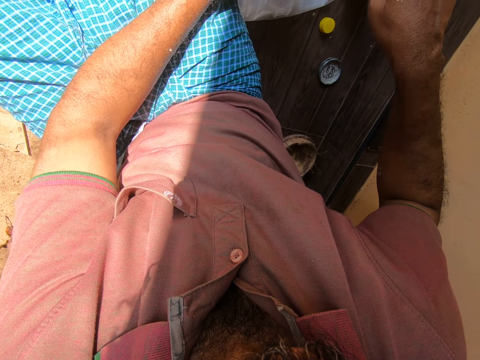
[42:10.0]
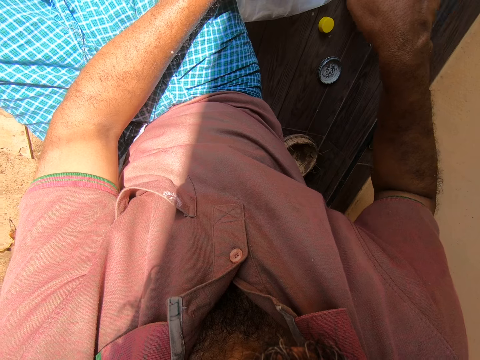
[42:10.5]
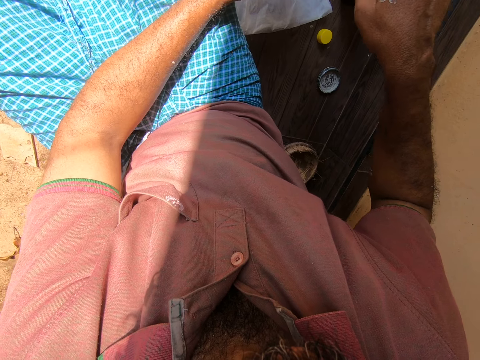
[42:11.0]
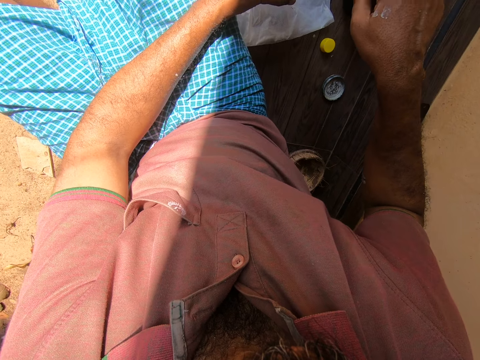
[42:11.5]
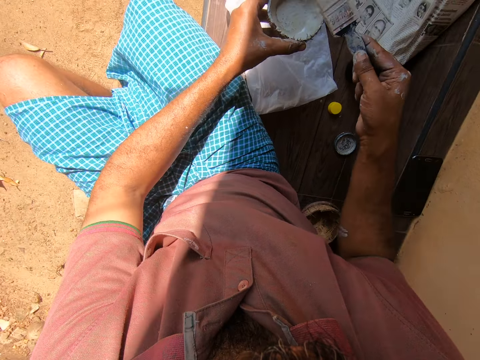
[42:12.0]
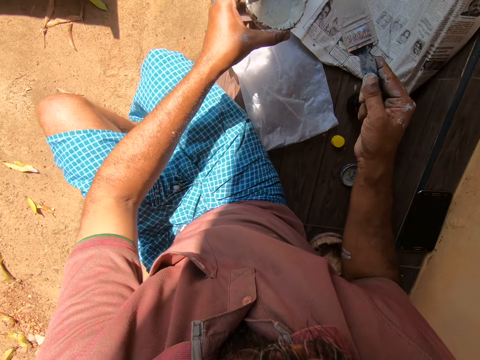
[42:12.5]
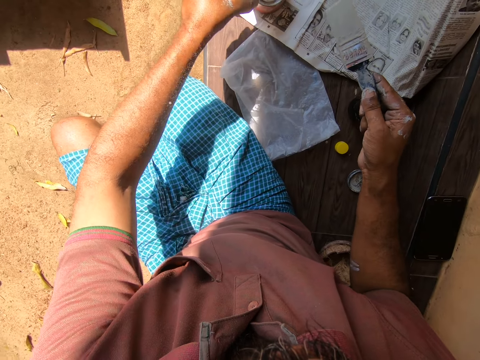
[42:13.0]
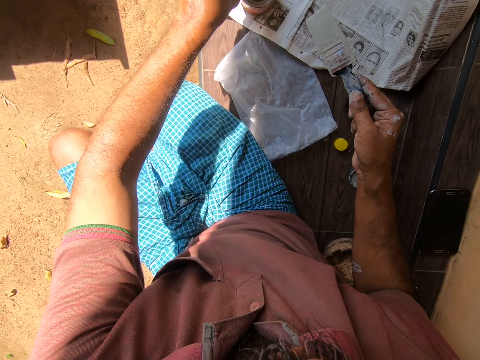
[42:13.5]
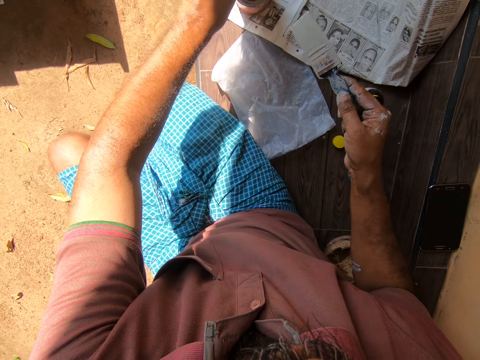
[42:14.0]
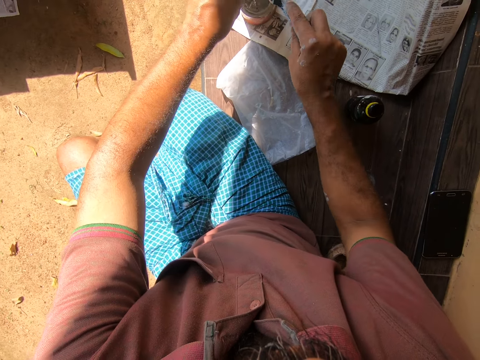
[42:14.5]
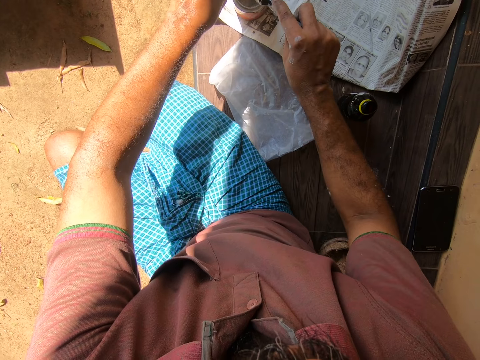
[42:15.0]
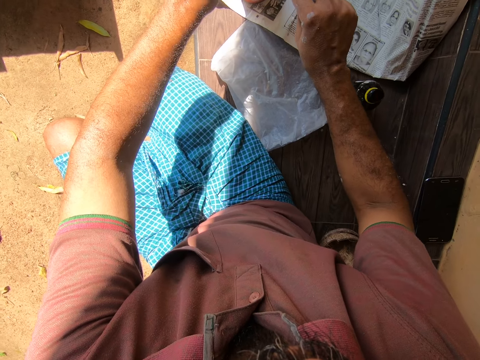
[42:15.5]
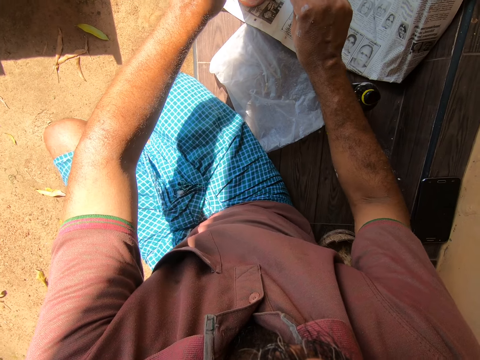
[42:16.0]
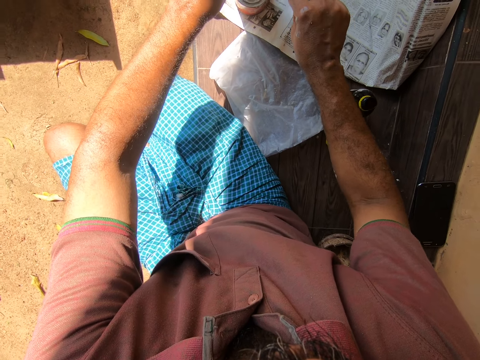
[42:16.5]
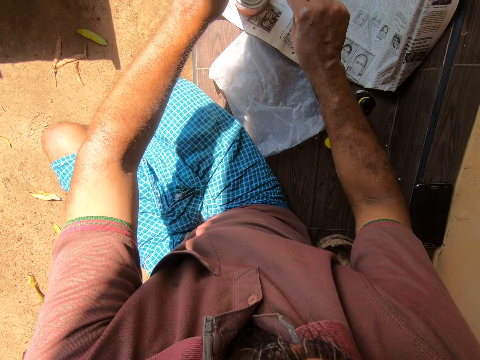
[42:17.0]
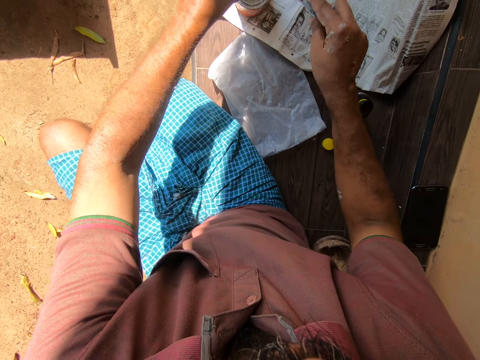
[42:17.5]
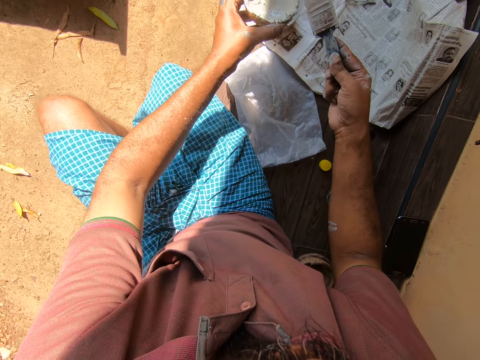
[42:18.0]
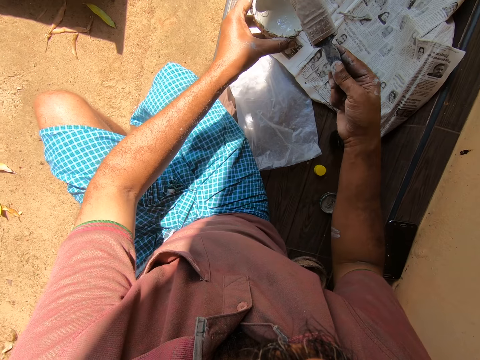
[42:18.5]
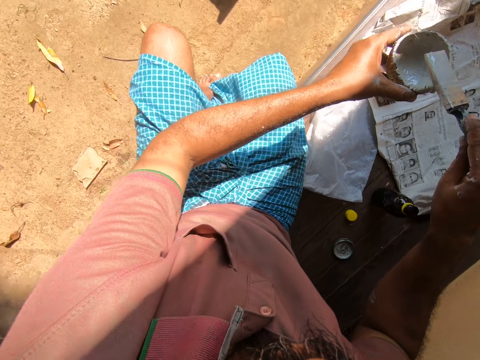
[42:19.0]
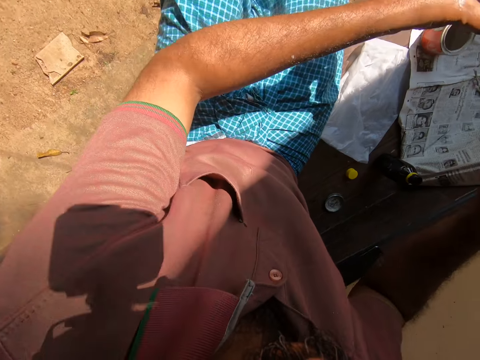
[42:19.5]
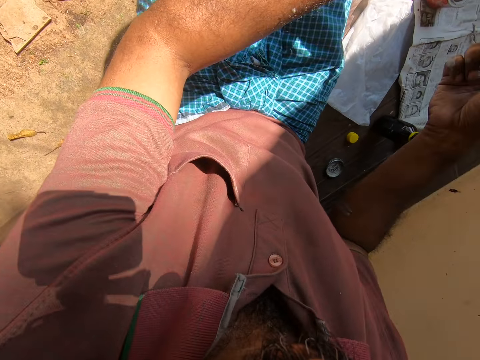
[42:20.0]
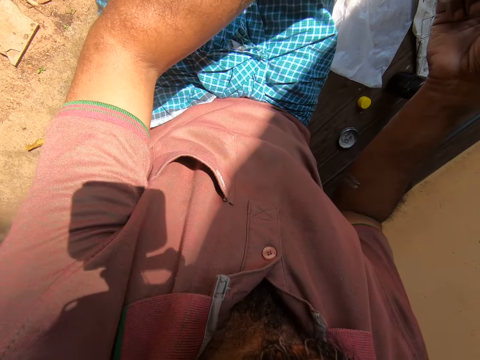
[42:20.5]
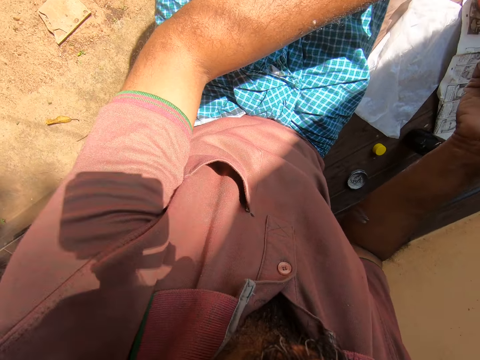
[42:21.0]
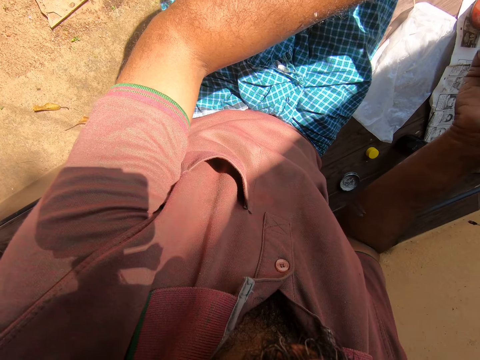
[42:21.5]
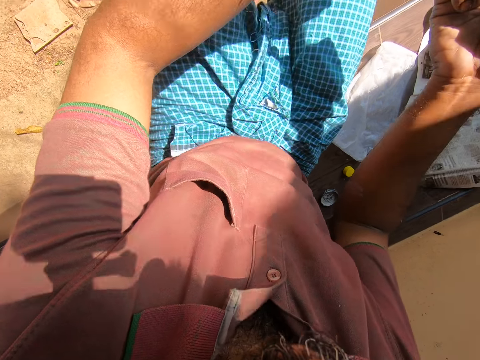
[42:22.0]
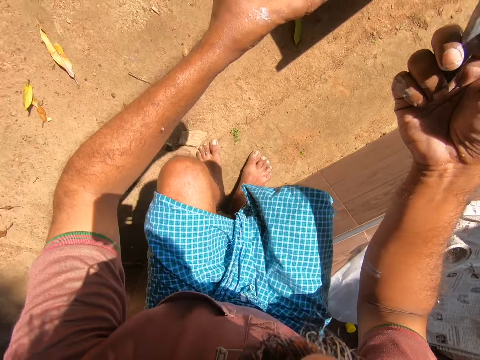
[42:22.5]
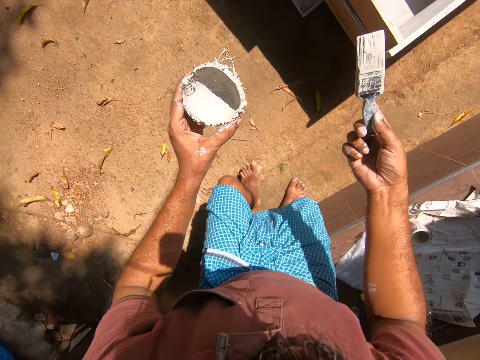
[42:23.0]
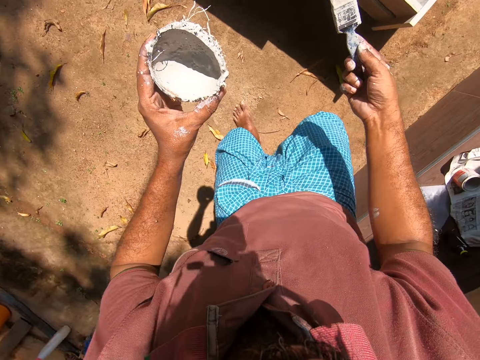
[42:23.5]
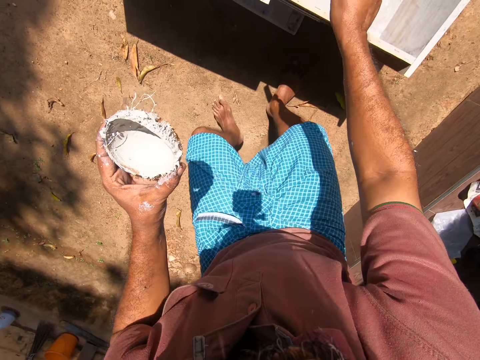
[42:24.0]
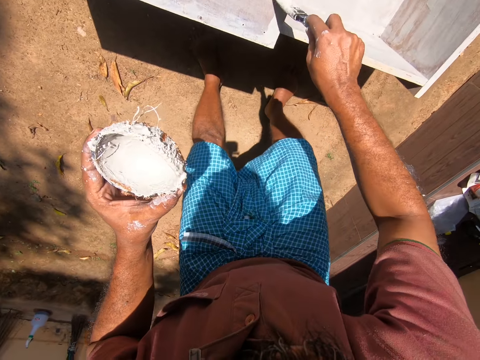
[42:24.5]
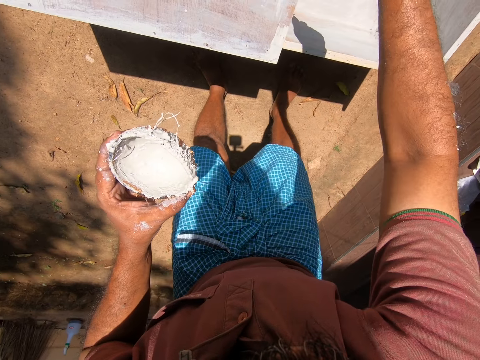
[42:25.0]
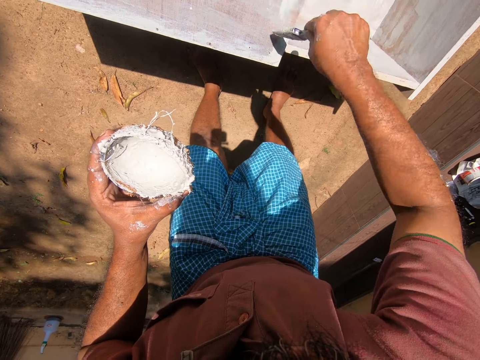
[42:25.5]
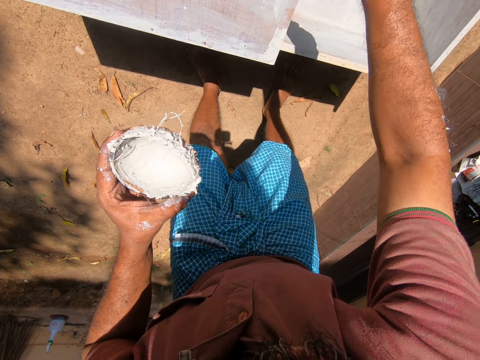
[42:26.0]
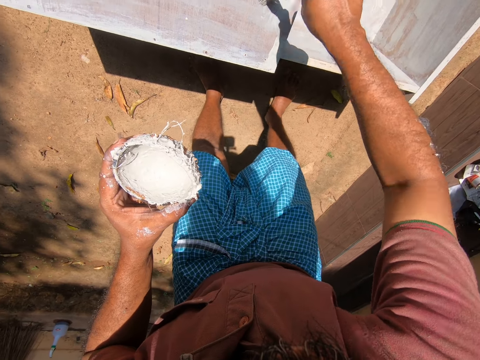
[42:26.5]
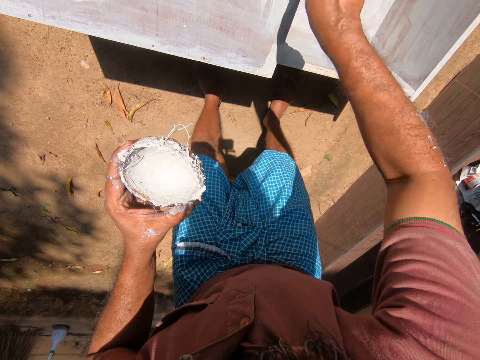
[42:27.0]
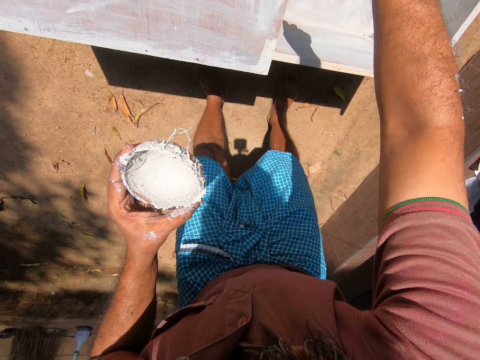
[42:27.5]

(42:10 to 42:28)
The camera wearer pours paint from the coconut shell into the paint can. They remove paint from the coconut shell with the paintbrush. They rub the paintbrush on the top of the coconut shell. They stand up from the tile paving. They walk around the compound and move forward. They paint the wooden furniture with the paintbrush.

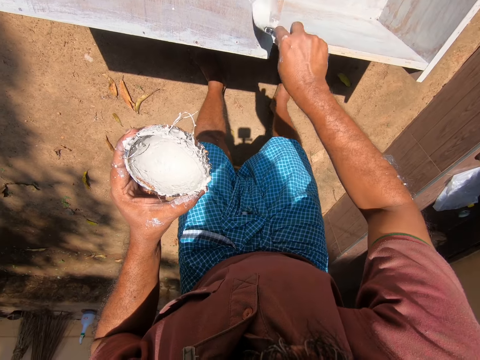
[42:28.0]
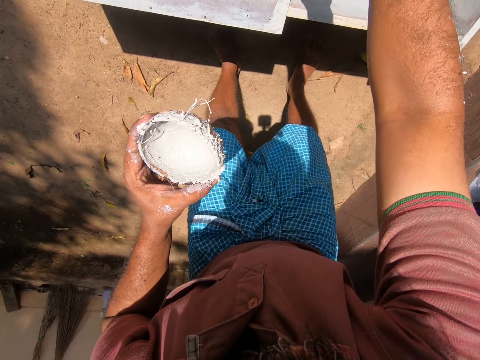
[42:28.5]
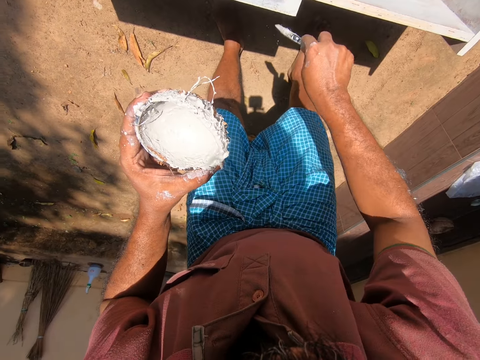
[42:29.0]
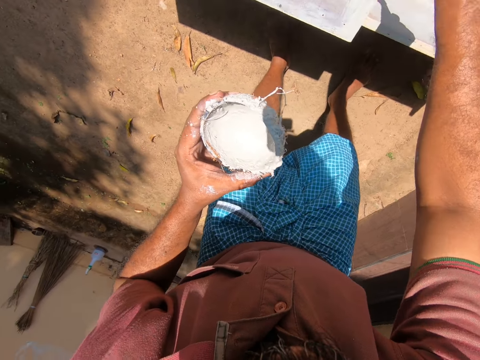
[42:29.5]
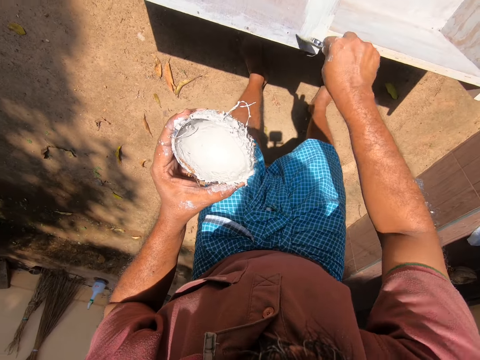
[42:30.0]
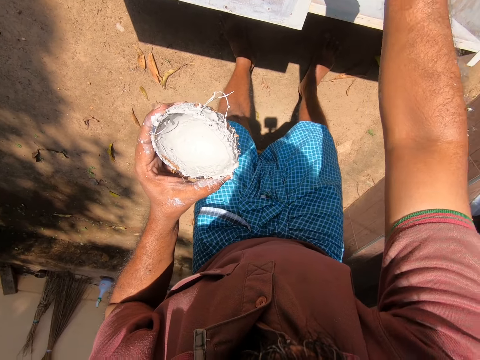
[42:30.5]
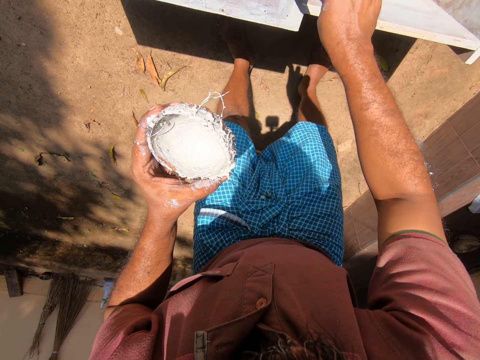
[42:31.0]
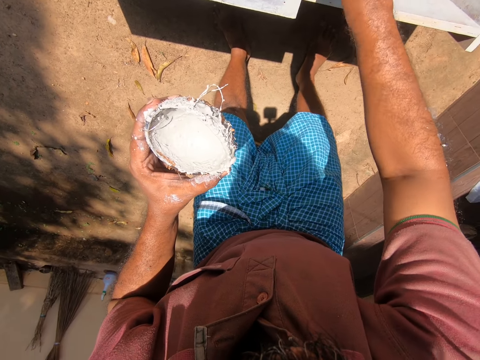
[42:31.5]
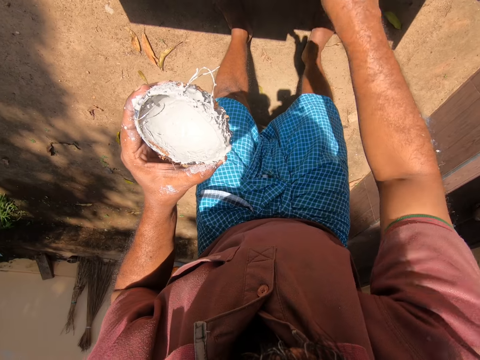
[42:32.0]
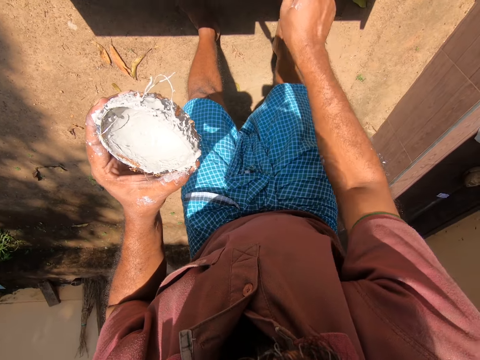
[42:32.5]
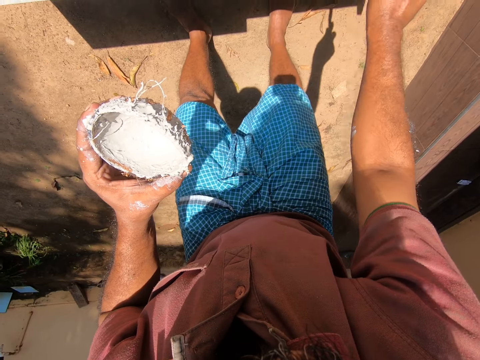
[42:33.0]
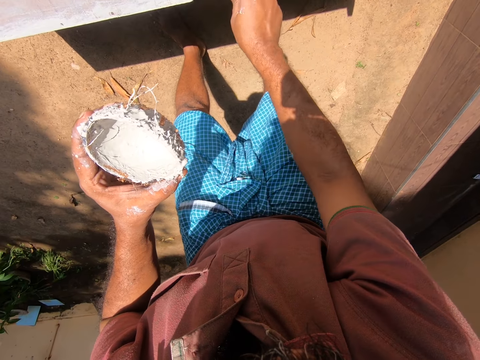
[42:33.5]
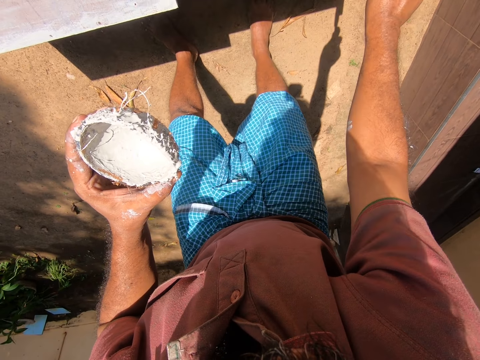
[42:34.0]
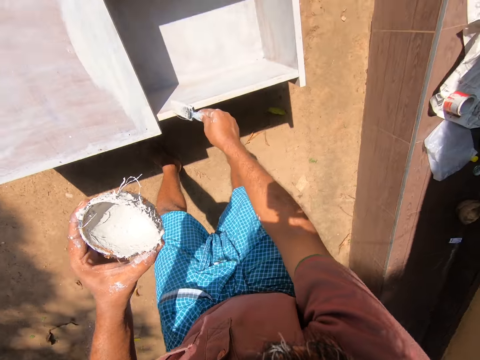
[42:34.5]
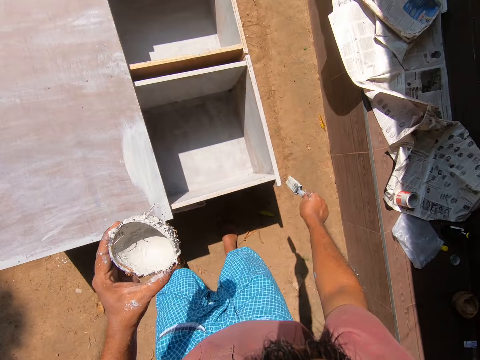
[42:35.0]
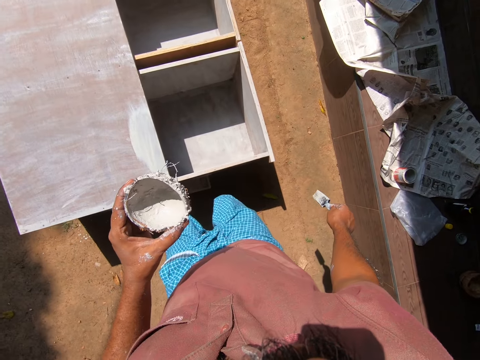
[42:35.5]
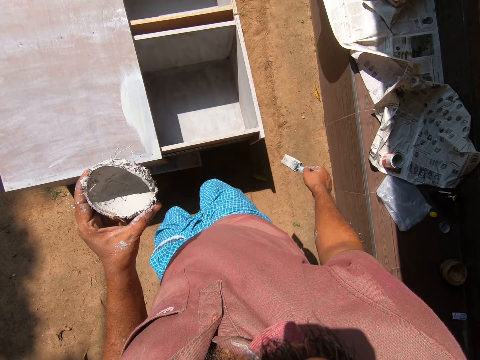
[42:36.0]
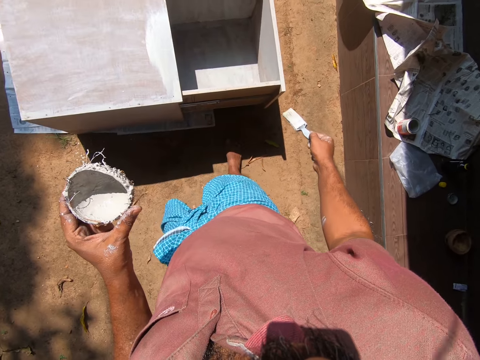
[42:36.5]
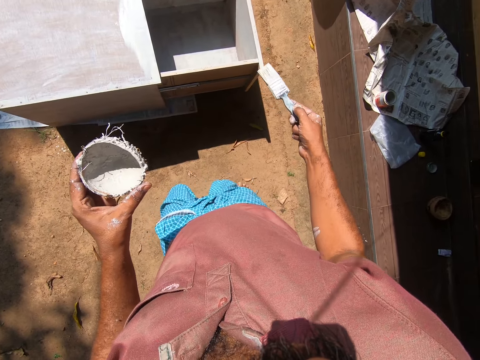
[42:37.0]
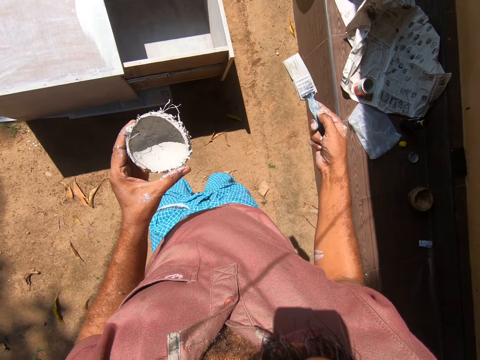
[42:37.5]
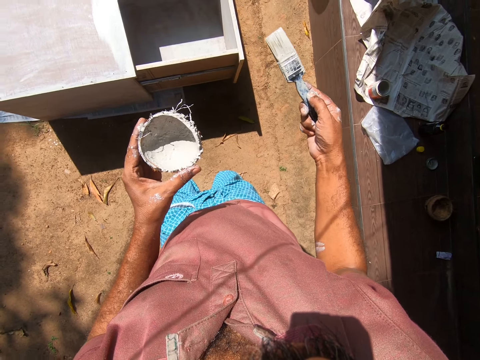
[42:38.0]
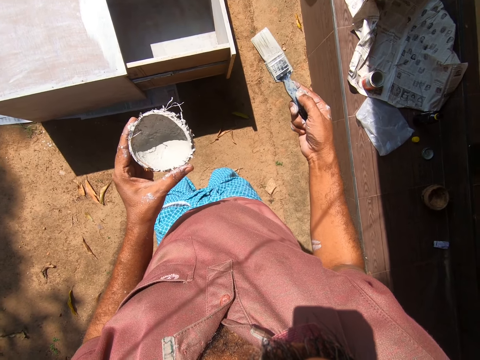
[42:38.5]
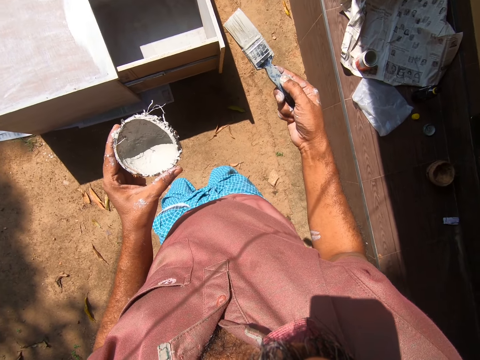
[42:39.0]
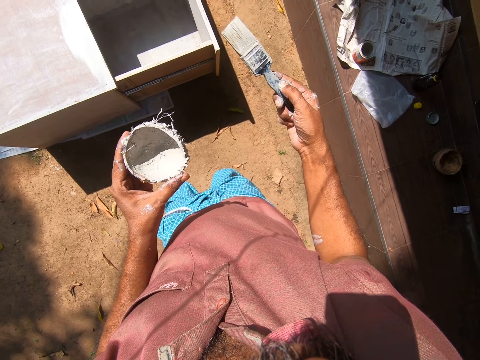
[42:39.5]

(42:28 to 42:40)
The camera wearer looks around the compound.
